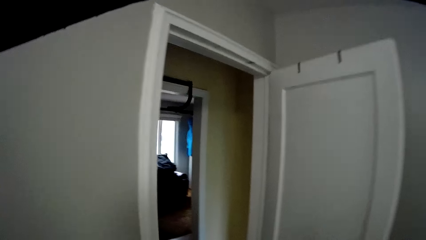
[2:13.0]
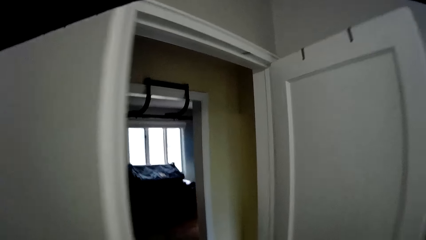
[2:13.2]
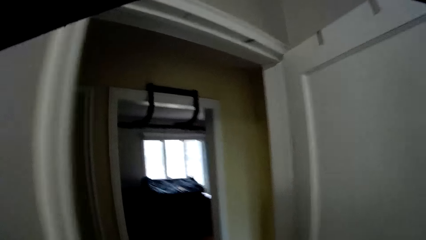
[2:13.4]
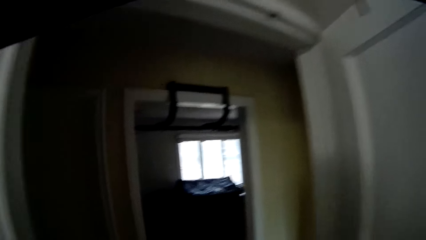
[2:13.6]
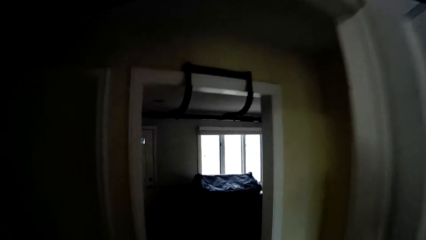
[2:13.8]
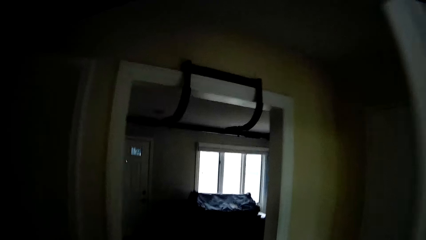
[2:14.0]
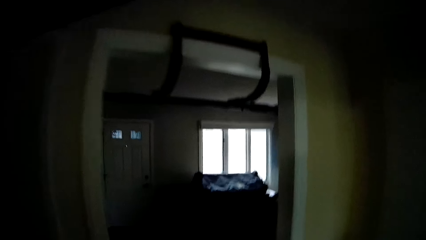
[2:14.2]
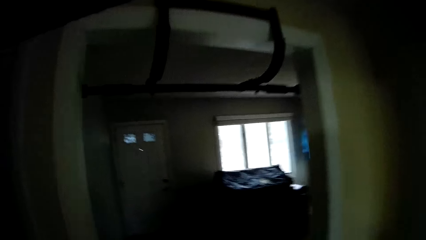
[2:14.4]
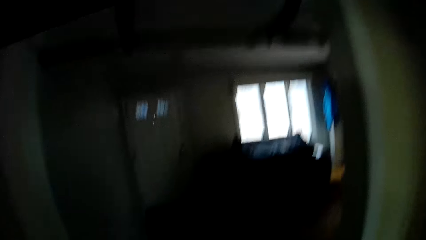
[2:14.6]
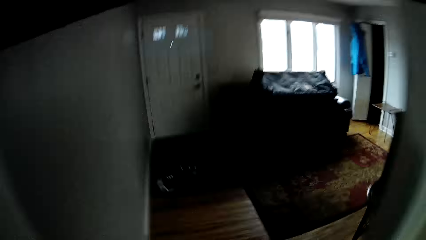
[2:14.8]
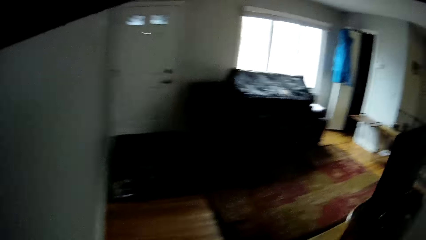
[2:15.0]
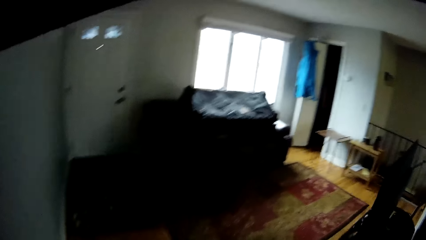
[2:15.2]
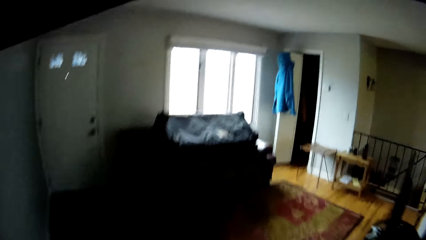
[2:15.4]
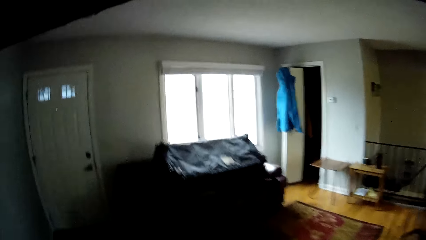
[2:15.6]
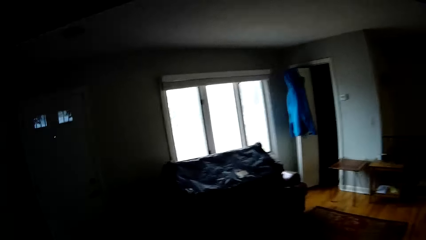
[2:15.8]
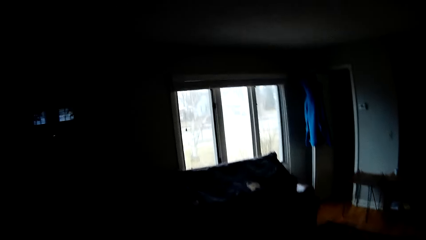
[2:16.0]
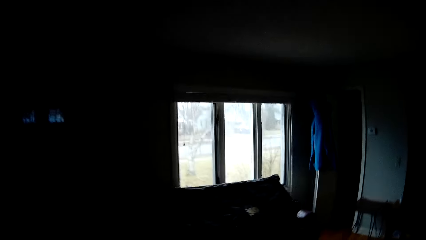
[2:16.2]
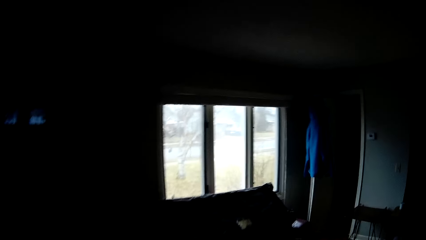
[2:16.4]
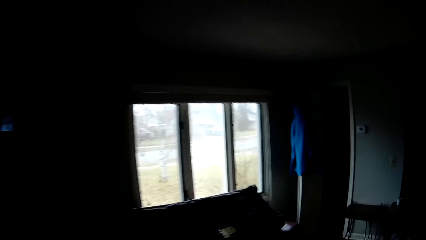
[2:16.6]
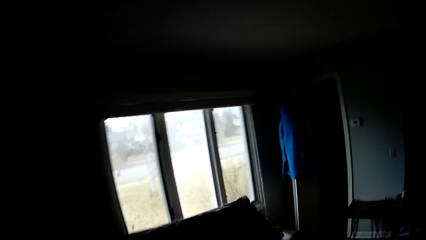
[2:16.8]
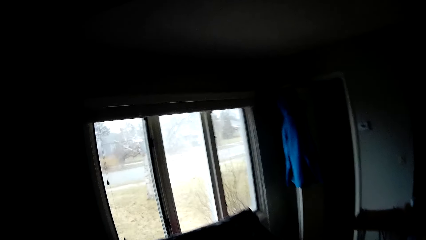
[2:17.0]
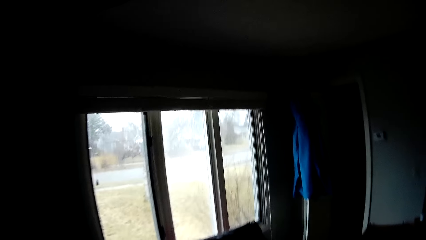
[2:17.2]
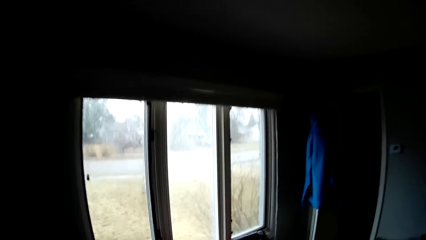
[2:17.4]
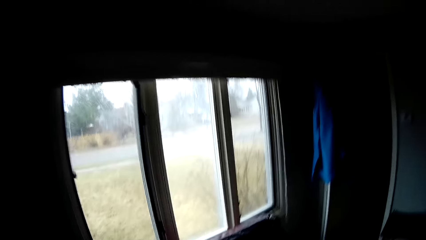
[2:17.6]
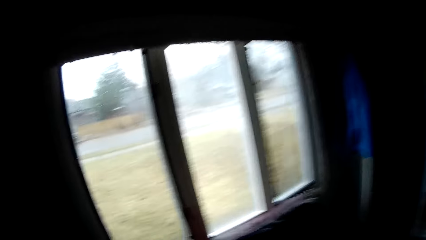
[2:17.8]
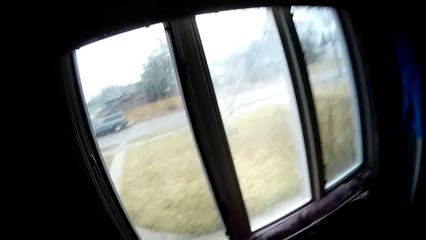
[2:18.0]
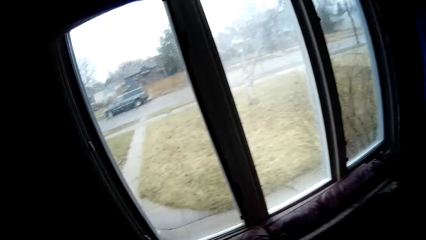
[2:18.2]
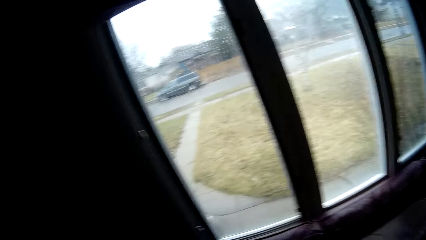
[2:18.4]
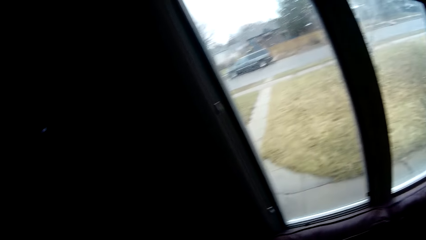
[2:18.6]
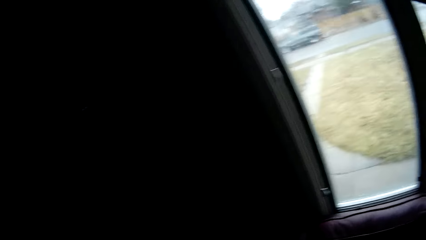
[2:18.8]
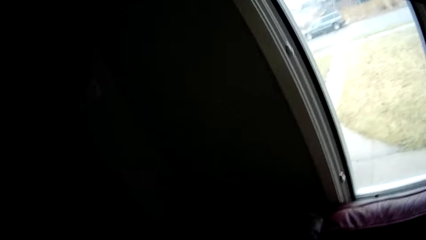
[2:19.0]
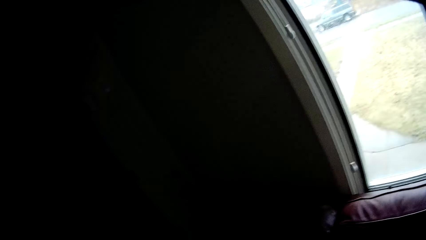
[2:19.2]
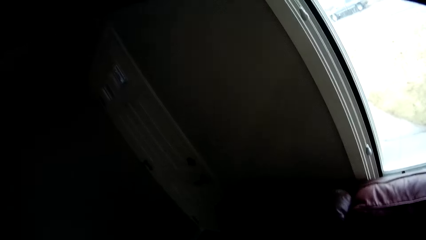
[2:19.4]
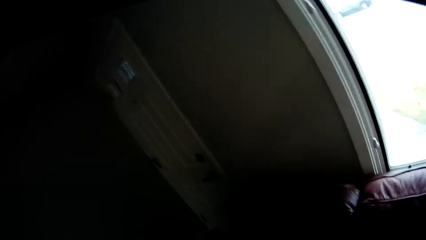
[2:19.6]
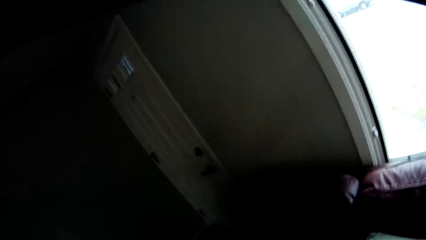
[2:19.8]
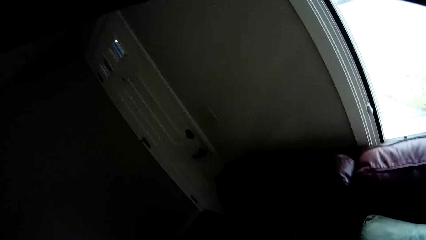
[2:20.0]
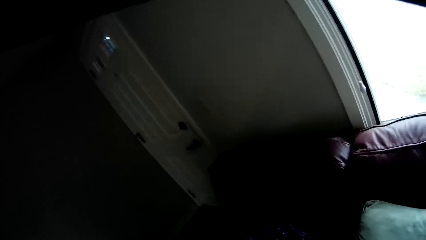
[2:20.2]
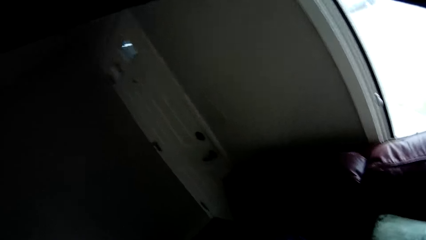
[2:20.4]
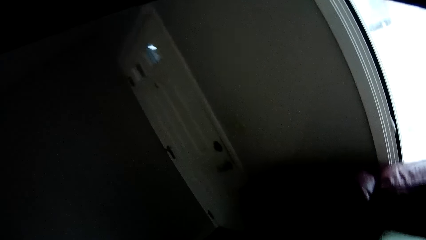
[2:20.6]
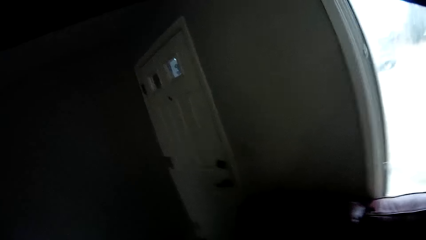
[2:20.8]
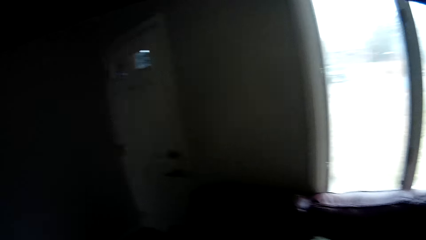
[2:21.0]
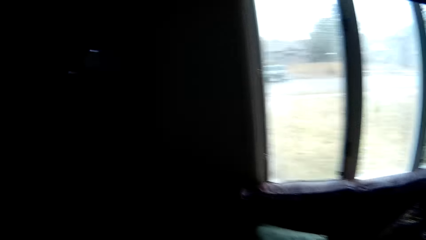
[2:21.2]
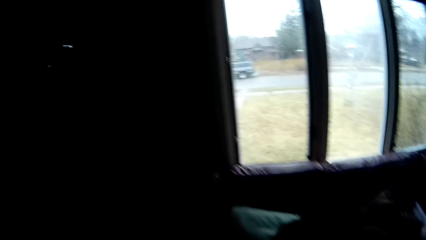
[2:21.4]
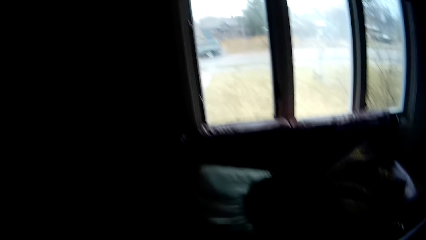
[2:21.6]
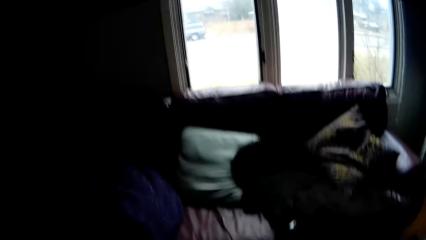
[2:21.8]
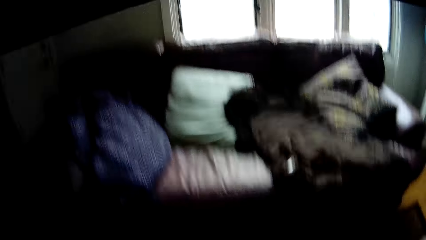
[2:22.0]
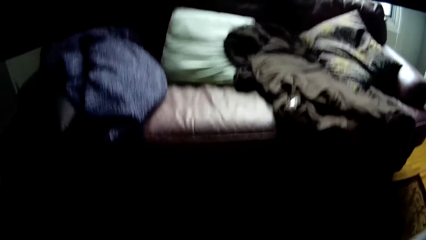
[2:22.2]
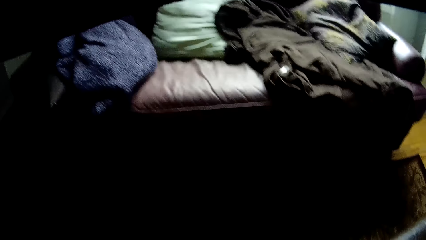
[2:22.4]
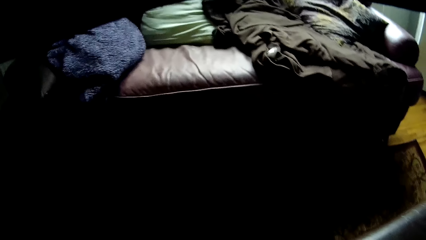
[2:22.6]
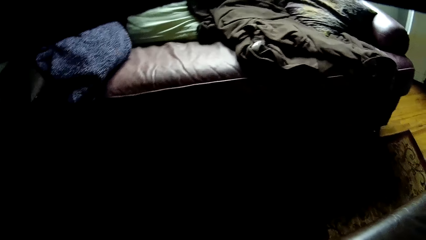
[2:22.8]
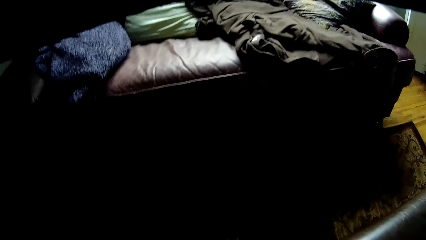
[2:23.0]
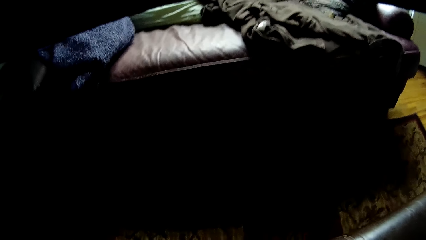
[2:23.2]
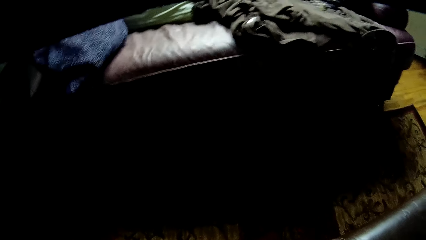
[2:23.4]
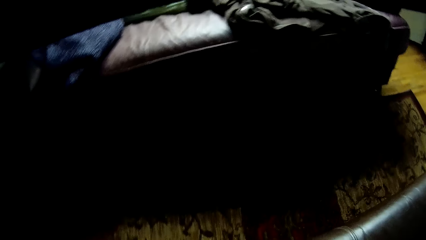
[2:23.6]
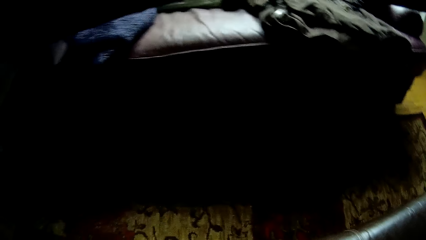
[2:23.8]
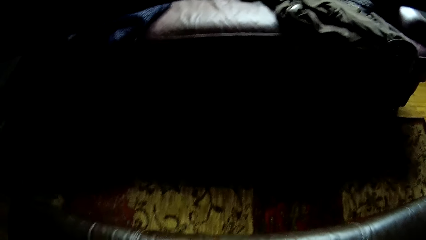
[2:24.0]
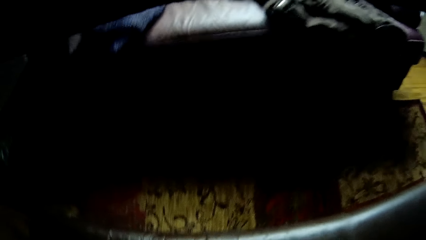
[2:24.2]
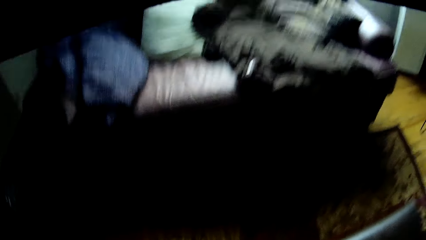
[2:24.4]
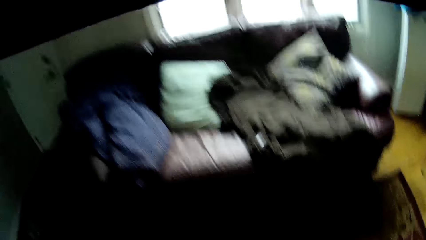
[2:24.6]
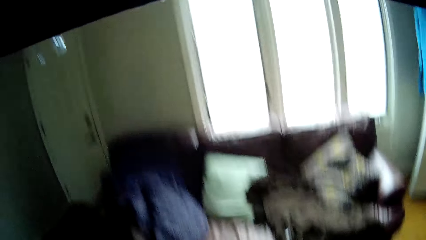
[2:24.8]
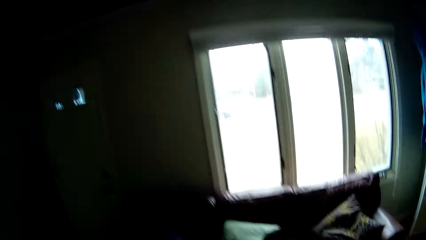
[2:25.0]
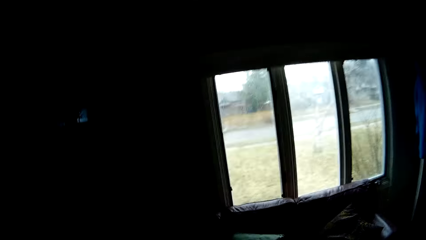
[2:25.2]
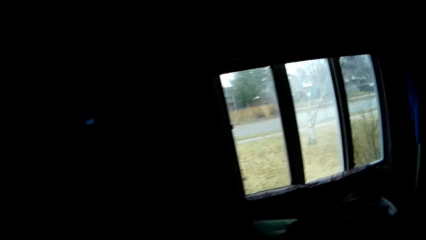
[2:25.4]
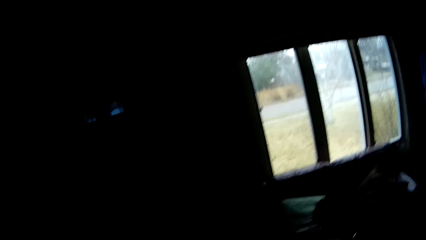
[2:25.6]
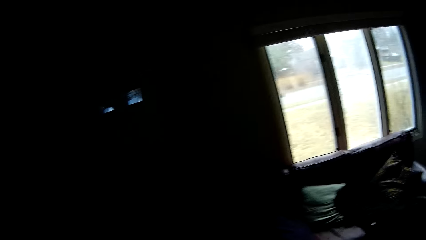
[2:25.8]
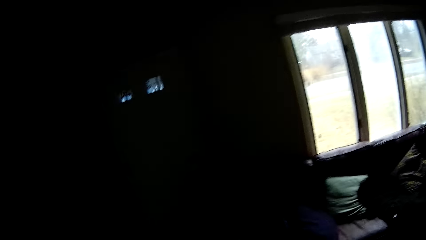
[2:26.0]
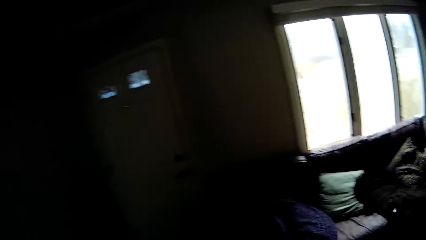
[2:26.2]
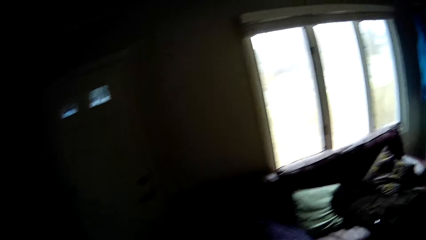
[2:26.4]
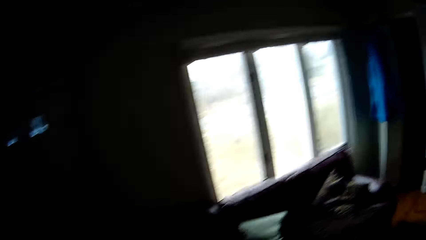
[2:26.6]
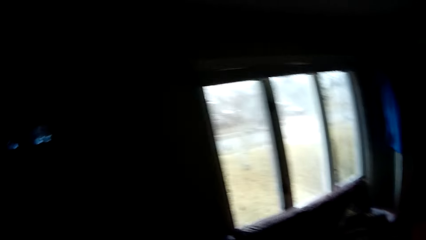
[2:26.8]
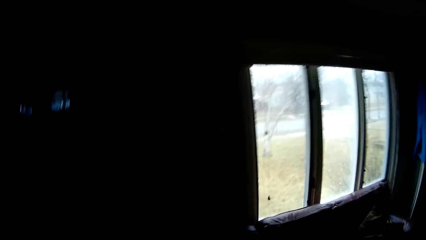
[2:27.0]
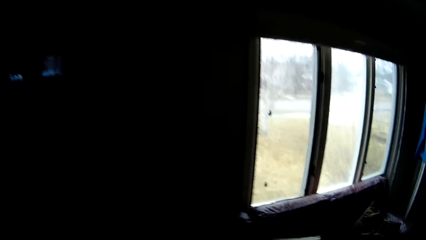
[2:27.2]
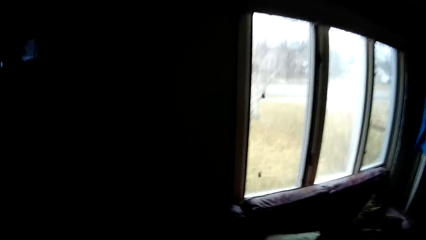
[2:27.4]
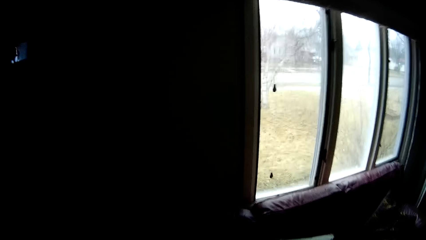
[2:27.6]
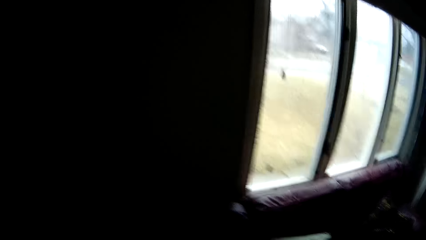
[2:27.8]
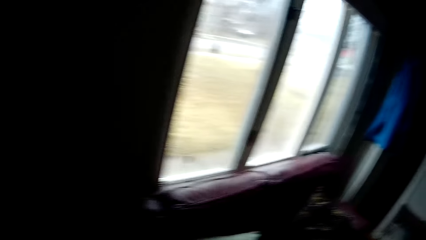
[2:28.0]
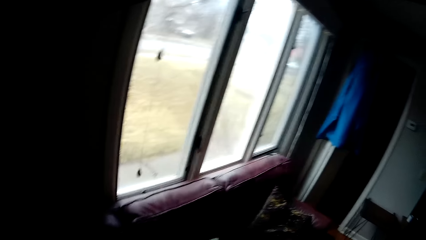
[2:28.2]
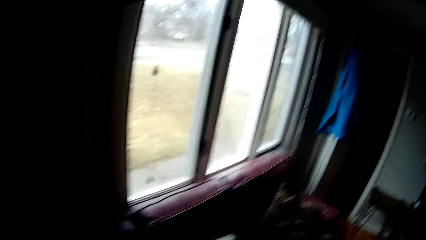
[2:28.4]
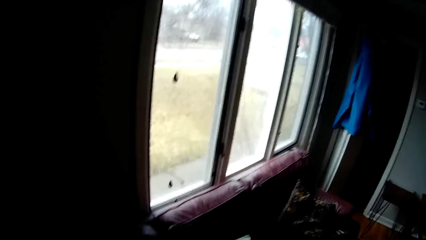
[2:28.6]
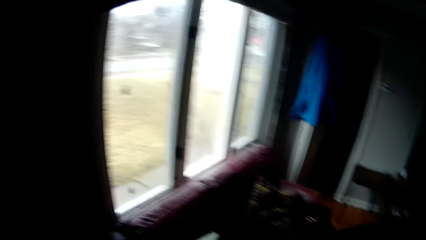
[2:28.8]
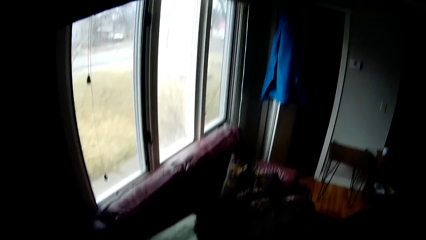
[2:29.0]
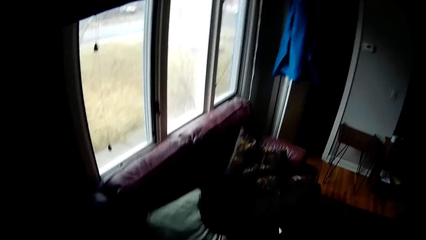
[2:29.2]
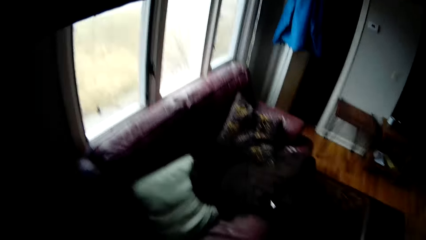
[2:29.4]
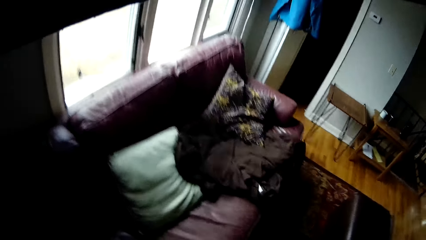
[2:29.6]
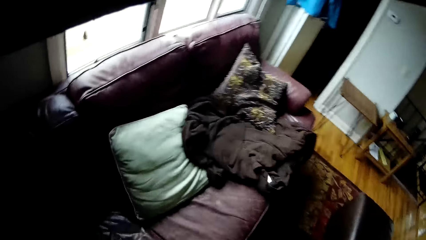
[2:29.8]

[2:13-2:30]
The camera wearer walks to the sitting room. They look on the road. They look around the room.
